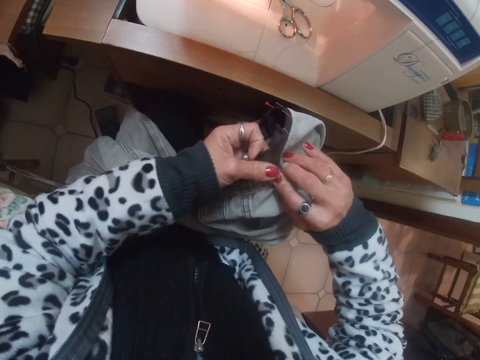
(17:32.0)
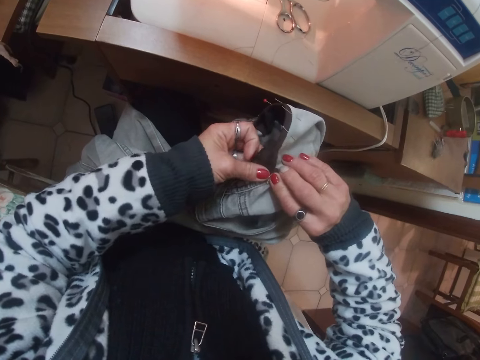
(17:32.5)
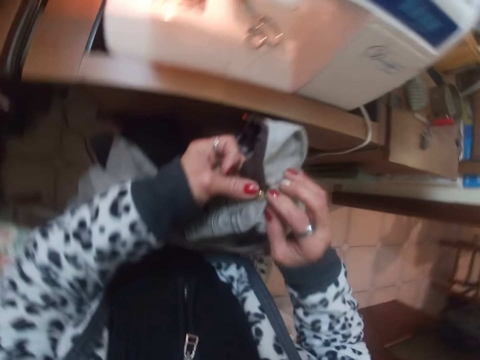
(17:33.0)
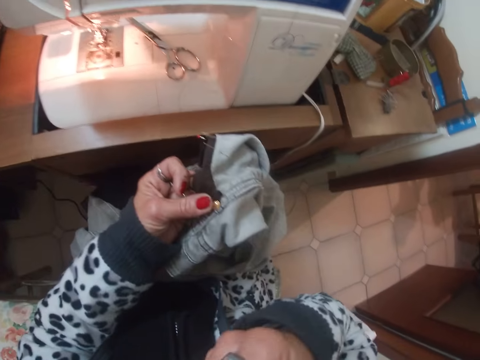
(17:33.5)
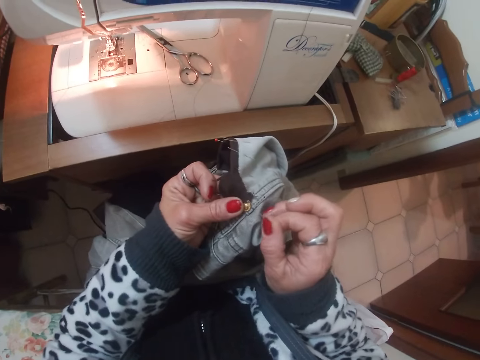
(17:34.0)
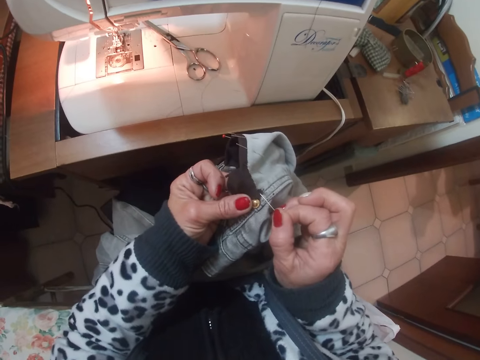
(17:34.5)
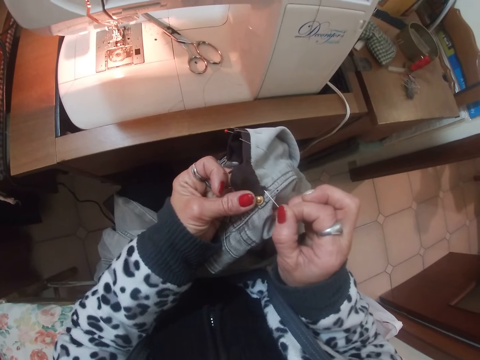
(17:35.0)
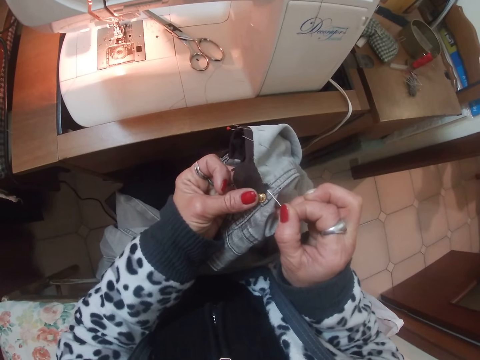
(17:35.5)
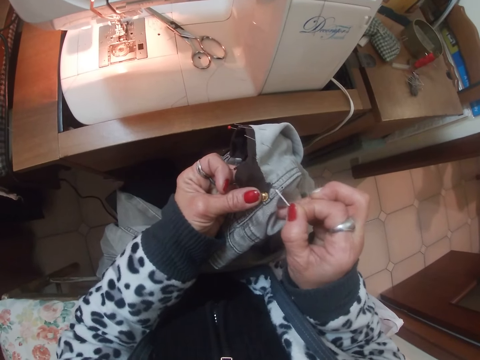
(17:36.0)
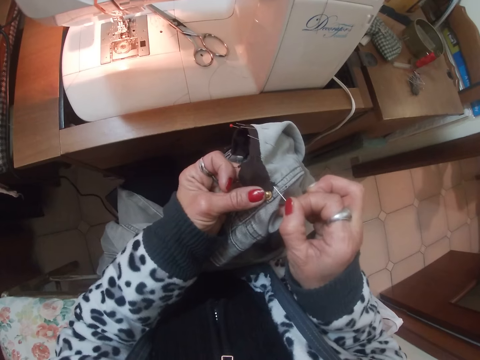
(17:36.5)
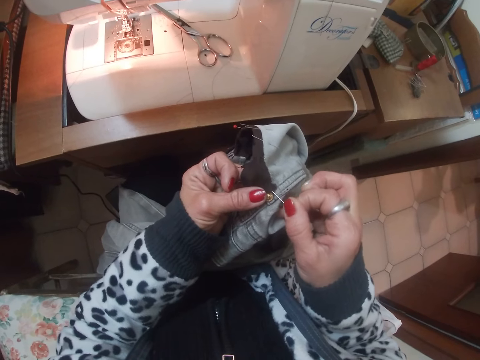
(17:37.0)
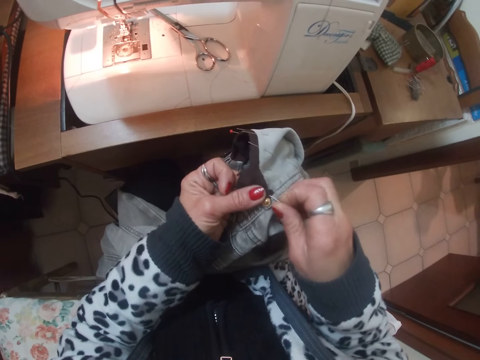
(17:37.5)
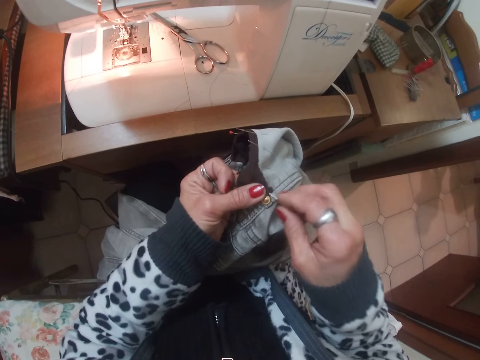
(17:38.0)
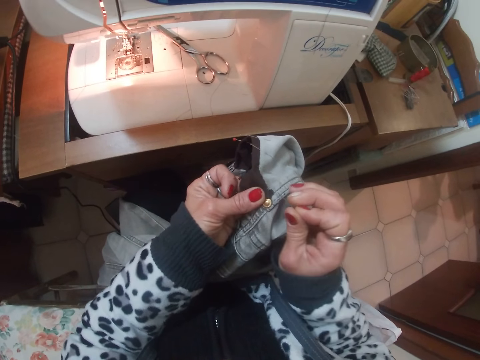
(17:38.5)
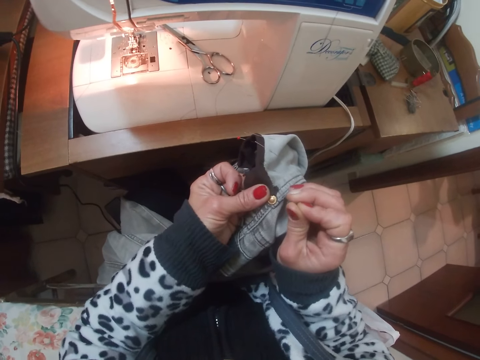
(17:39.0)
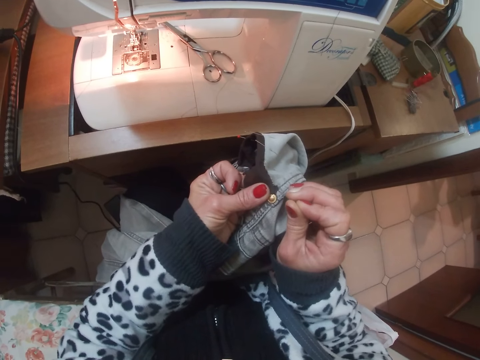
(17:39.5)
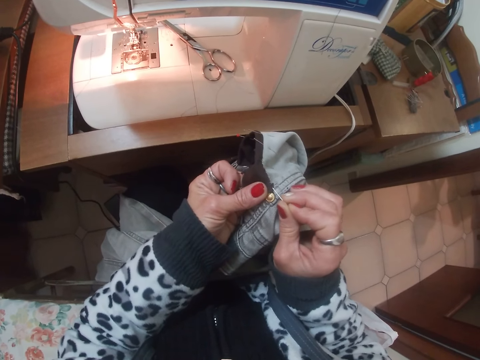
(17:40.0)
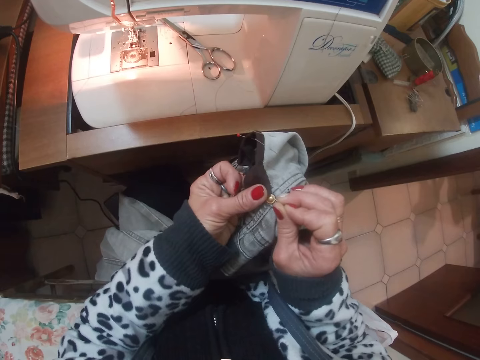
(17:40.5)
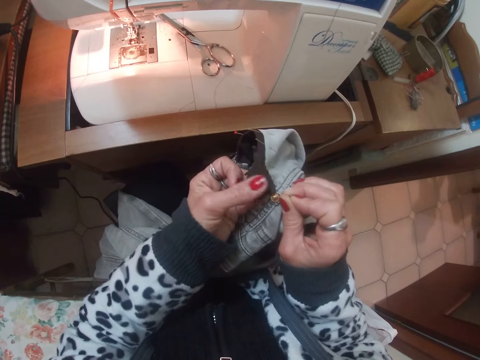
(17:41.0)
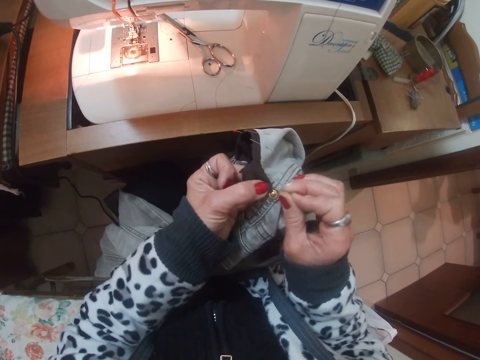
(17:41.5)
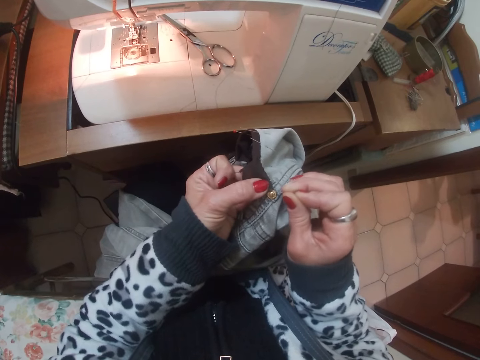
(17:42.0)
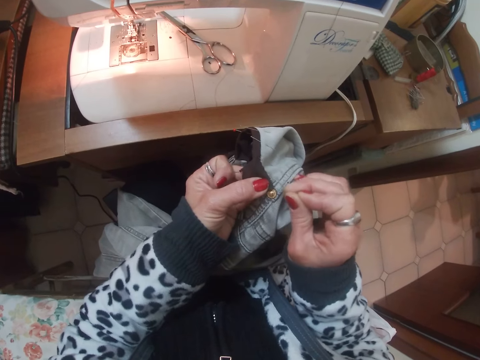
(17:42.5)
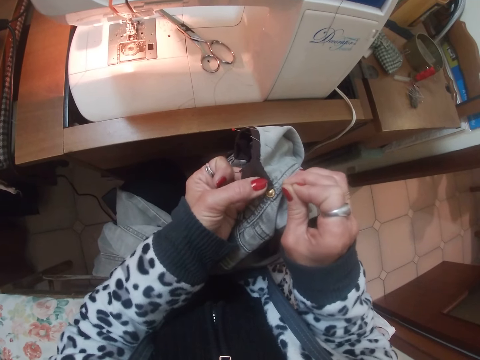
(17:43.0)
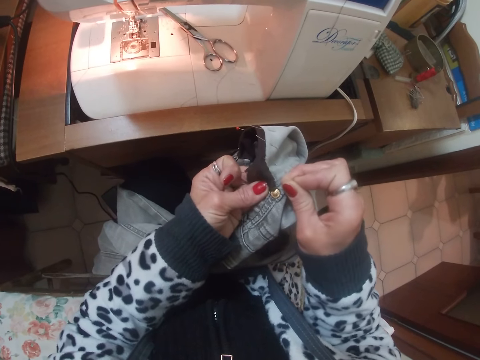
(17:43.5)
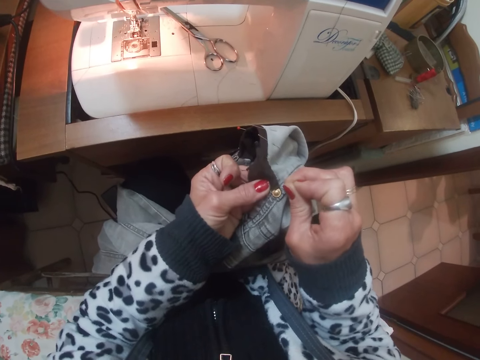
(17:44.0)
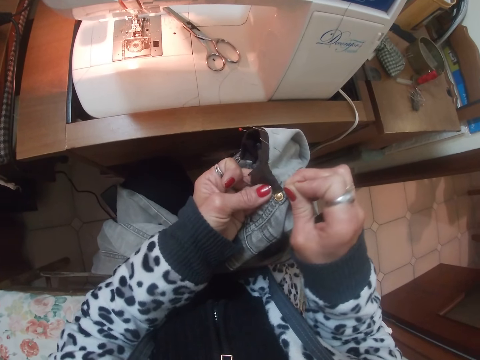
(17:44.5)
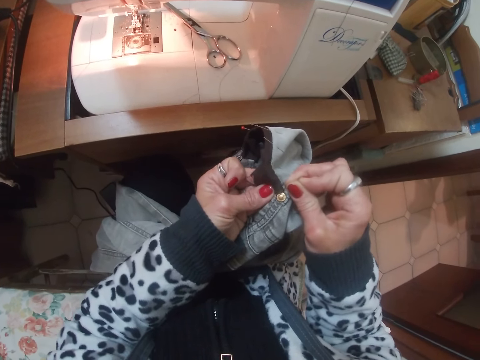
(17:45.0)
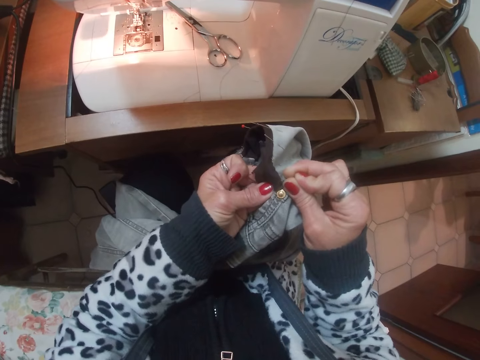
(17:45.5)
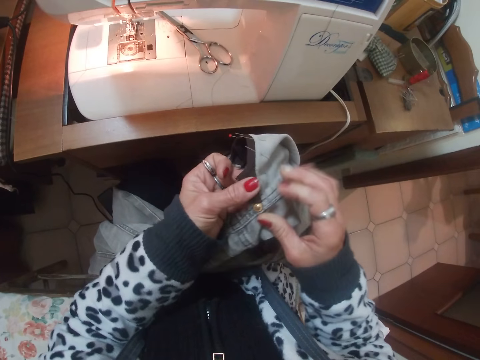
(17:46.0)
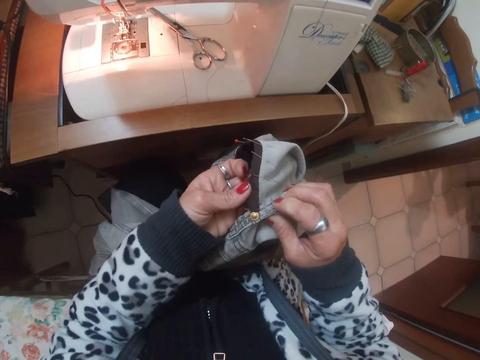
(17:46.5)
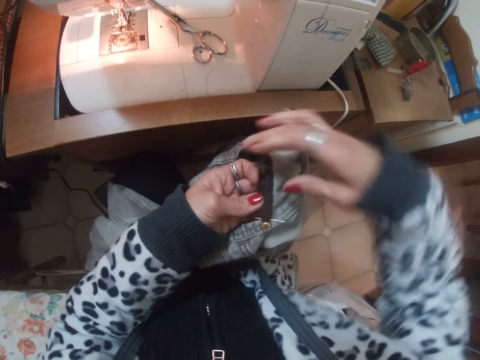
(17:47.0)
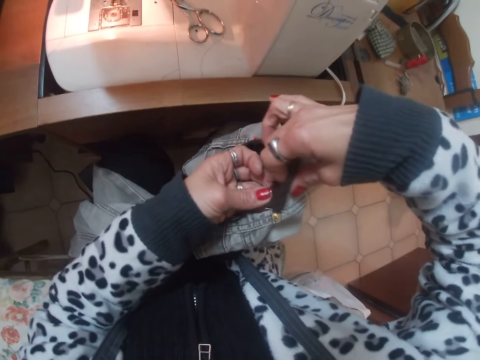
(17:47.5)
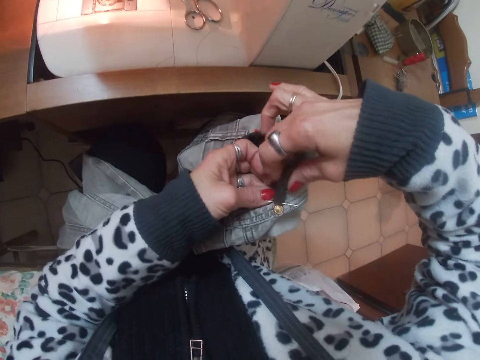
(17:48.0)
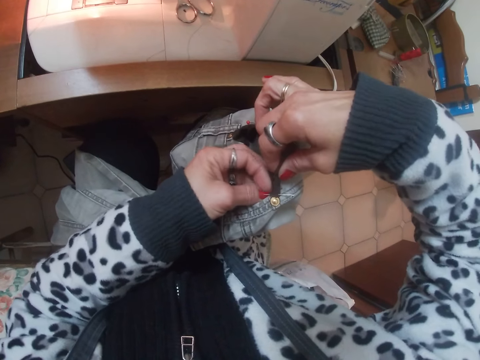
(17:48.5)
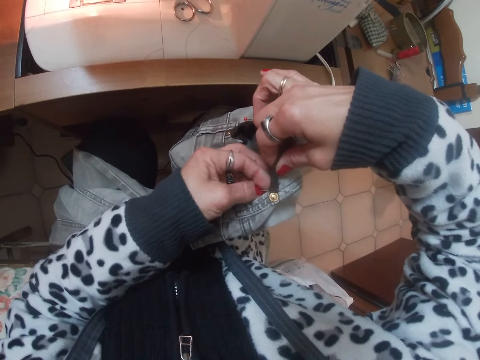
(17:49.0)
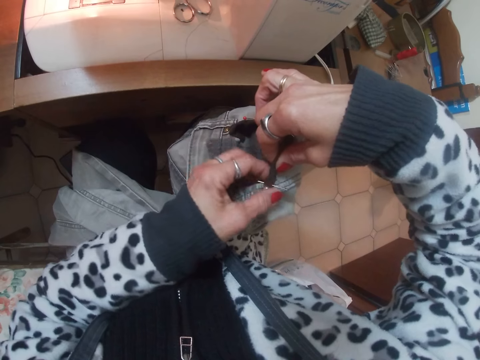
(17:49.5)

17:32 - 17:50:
The camera wearer takes a pin from her mouth. She attaches the trousers pocket with the pin. She removes a pin from the edge of the trouser. She pins the edge of the pocket of the trousers with the pin. She folds part of the trousers pocket.

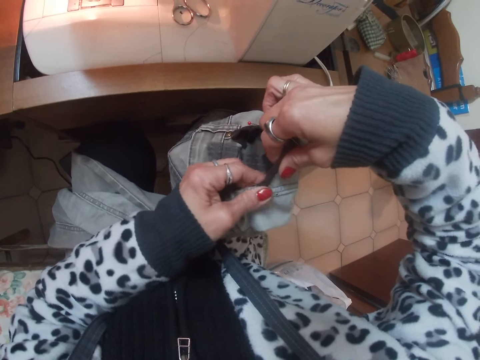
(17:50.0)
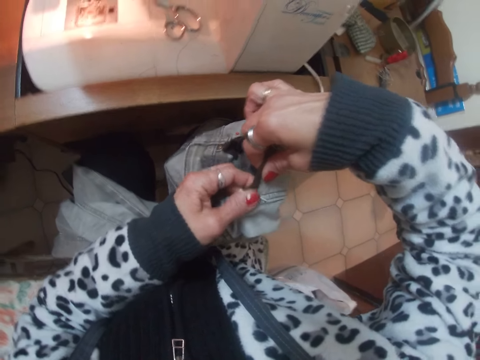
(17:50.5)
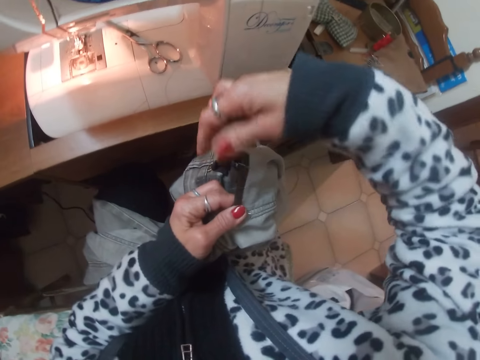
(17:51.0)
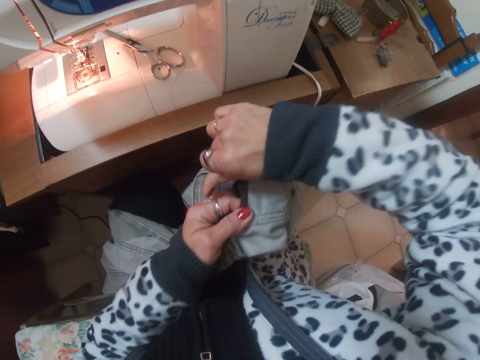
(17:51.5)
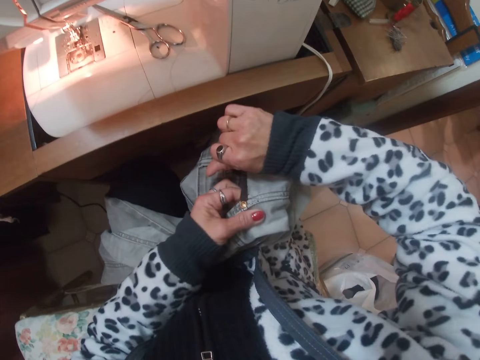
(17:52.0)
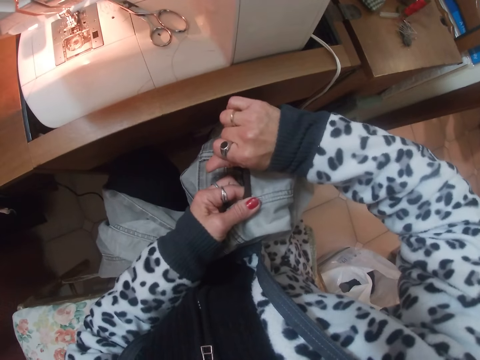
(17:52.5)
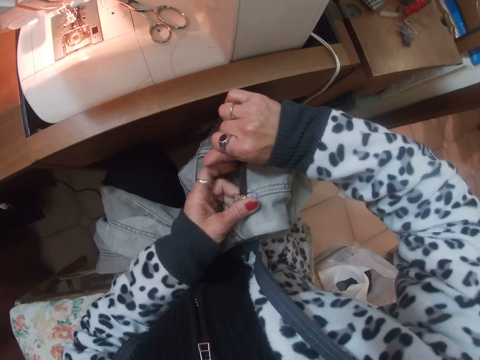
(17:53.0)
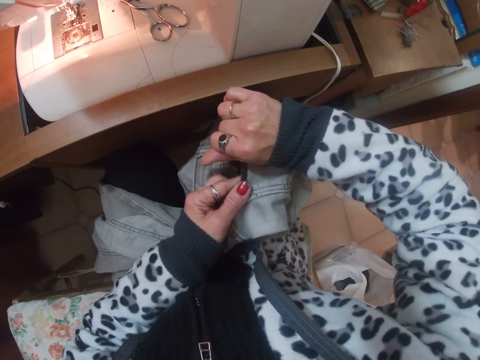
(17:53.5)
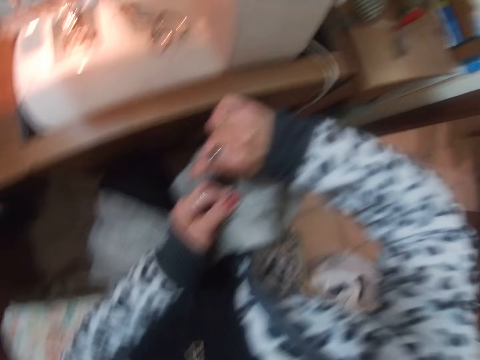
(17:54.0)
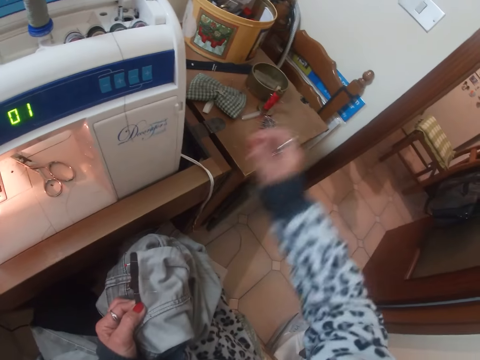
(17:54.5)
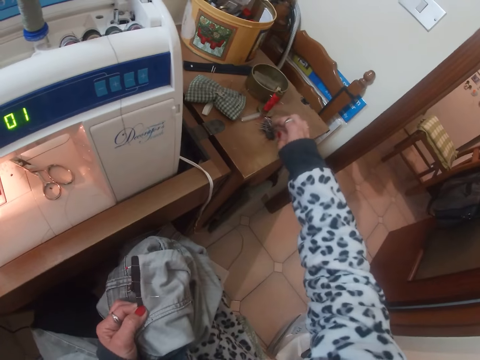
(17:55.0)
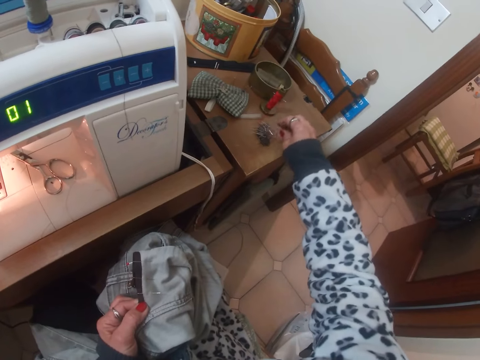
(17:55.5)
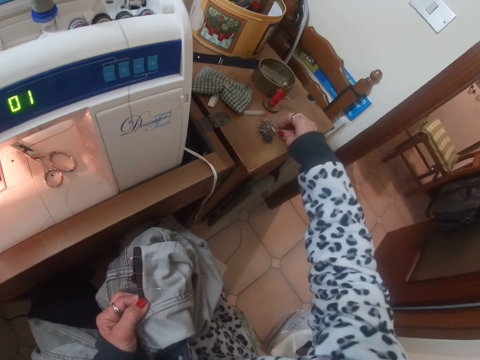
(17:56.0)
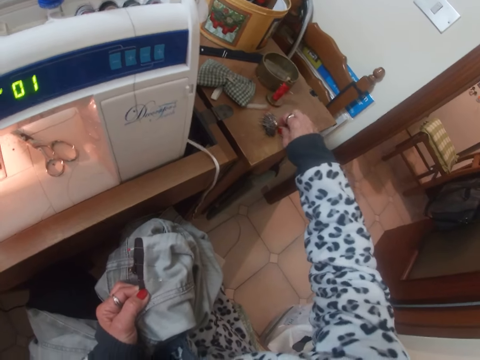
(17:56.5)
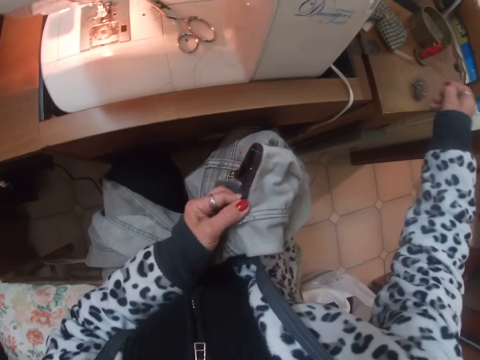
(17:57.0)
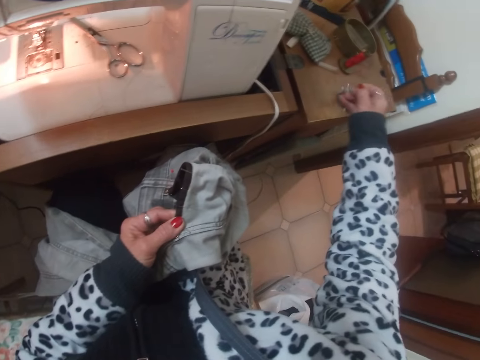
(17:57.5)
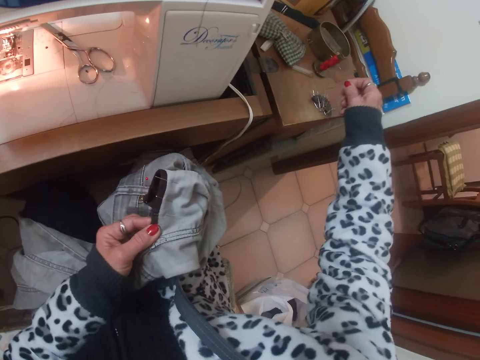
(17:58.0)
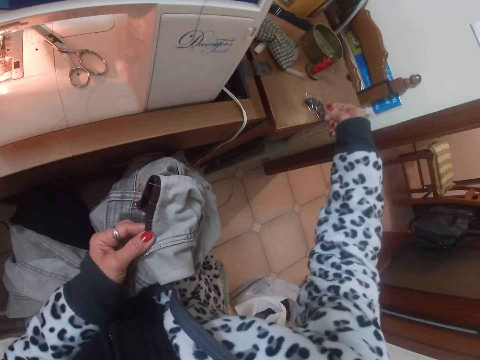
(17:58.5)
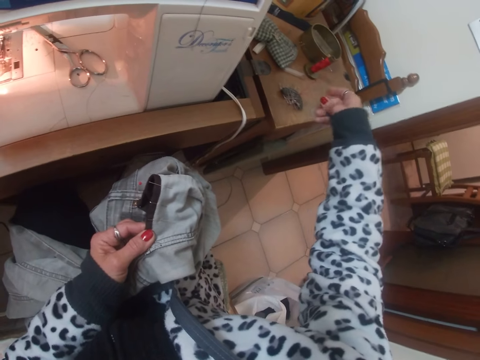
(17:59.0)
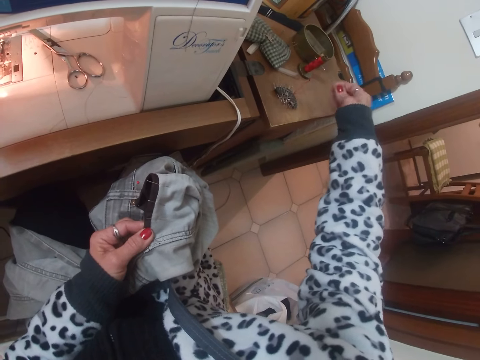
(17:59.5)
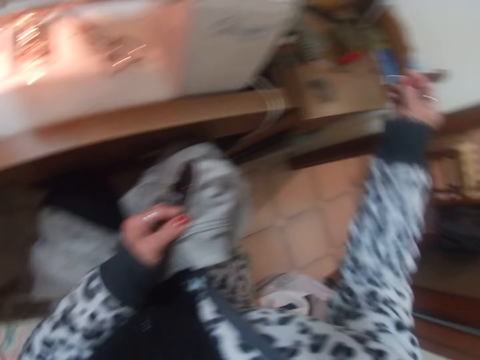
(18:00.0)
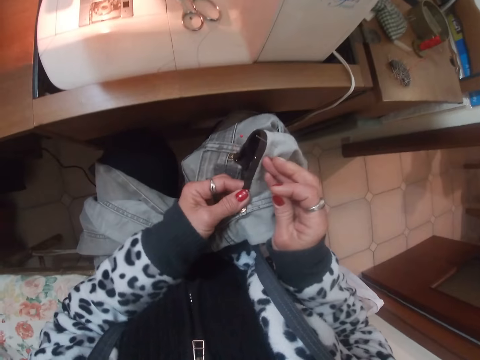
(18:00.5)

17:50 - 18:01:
The camera wearer lowers the trouser on her hands. She removes a pin from a pin holder on the table. She moves the pin holder on the table.
